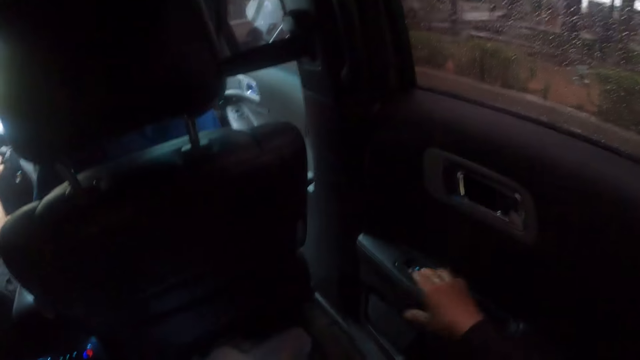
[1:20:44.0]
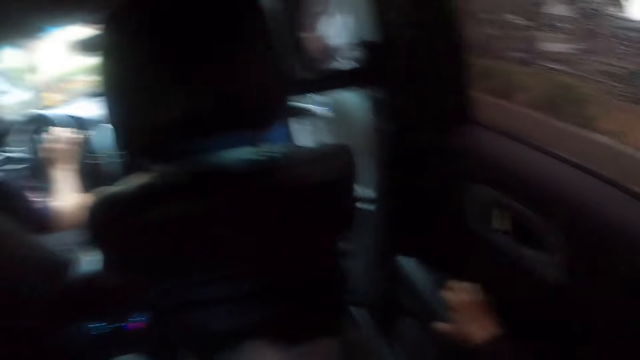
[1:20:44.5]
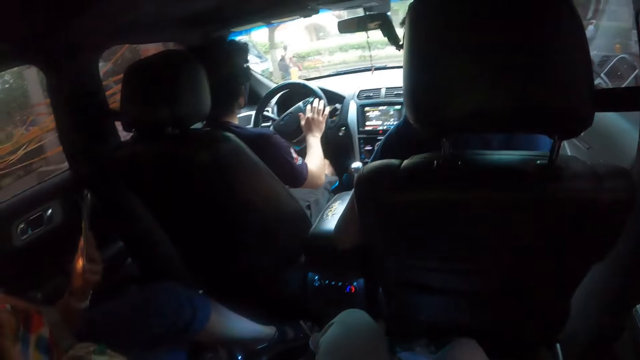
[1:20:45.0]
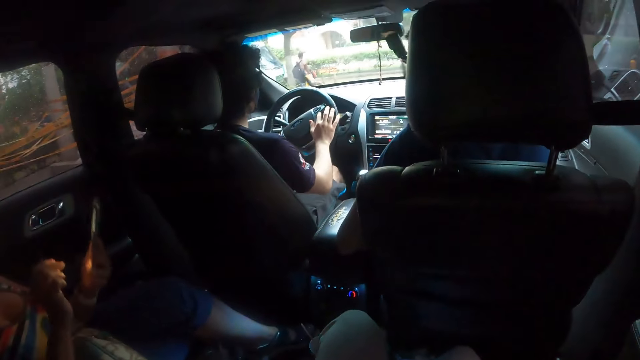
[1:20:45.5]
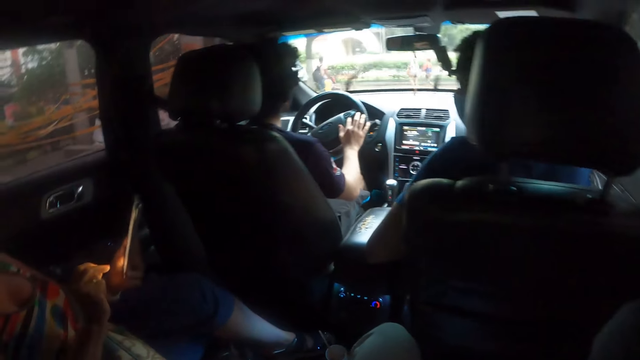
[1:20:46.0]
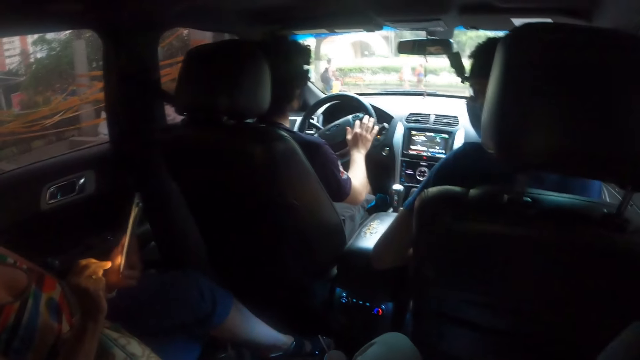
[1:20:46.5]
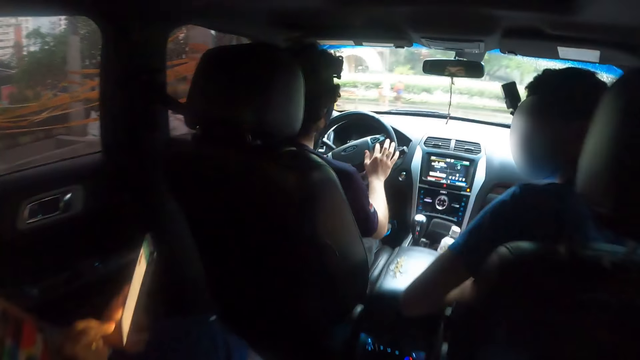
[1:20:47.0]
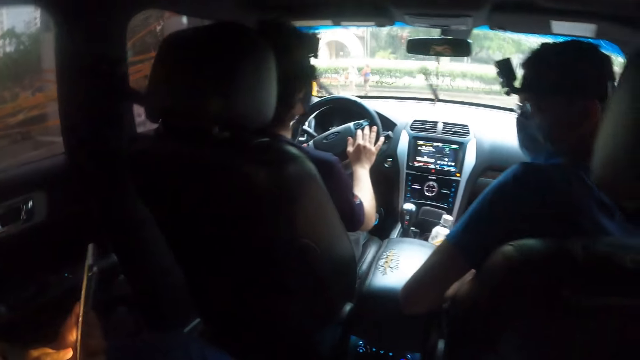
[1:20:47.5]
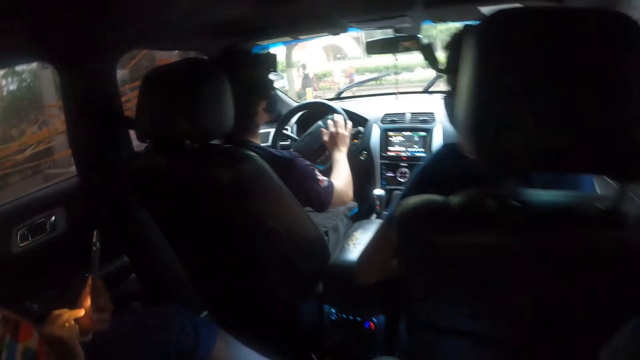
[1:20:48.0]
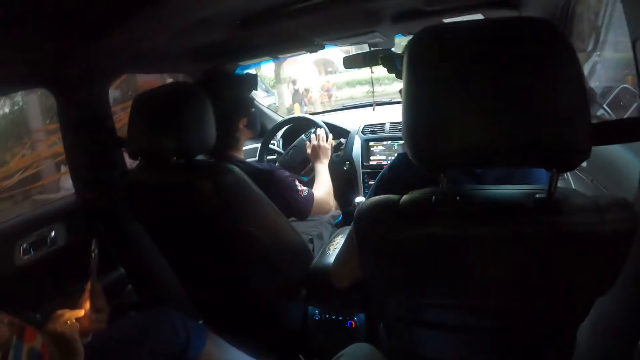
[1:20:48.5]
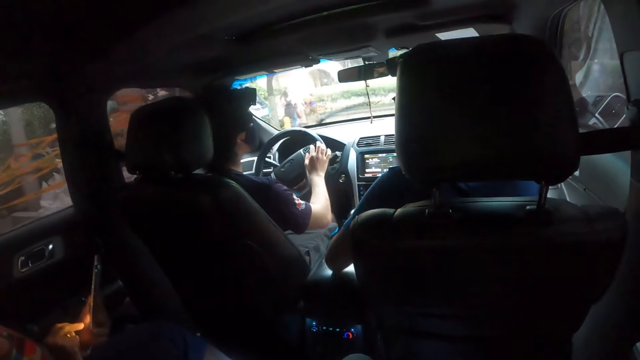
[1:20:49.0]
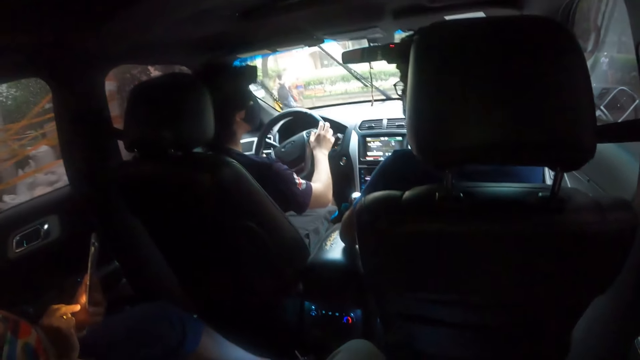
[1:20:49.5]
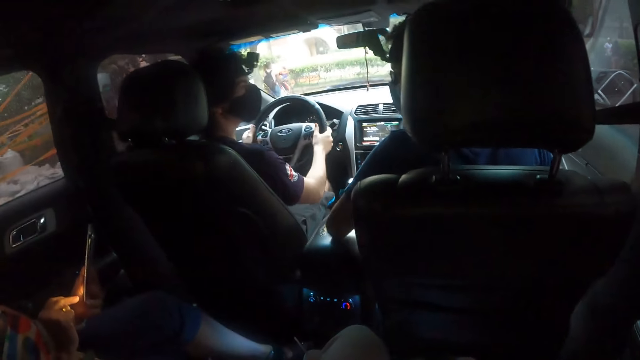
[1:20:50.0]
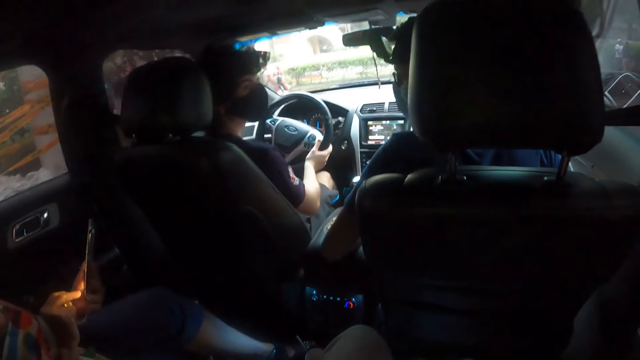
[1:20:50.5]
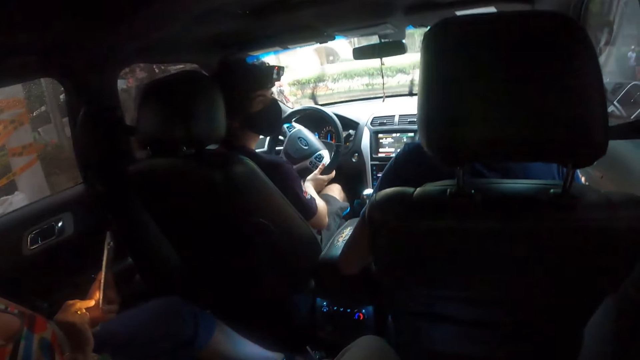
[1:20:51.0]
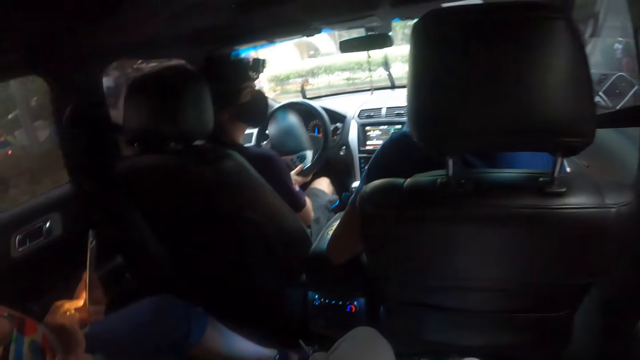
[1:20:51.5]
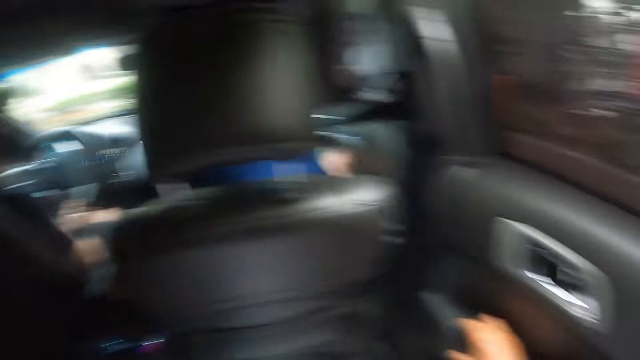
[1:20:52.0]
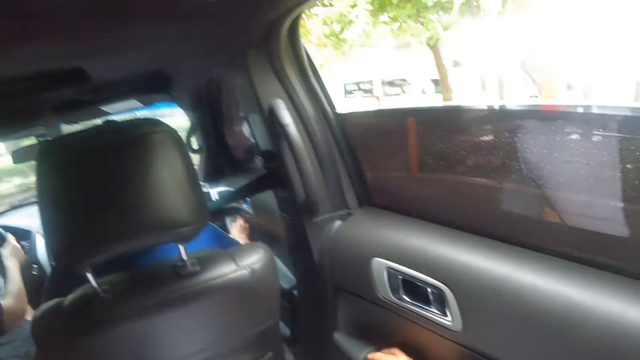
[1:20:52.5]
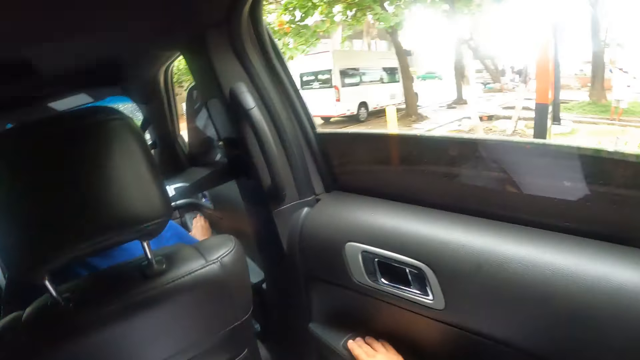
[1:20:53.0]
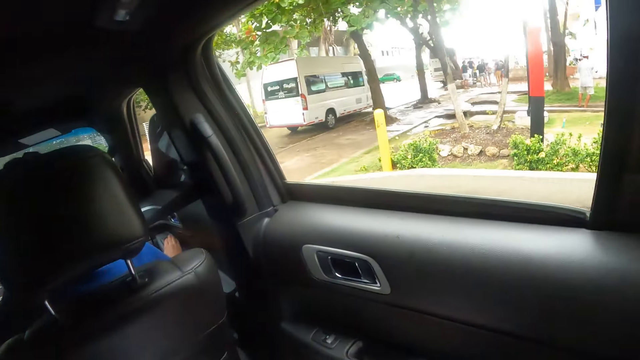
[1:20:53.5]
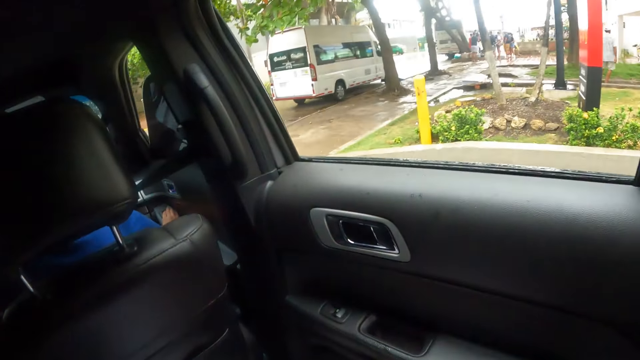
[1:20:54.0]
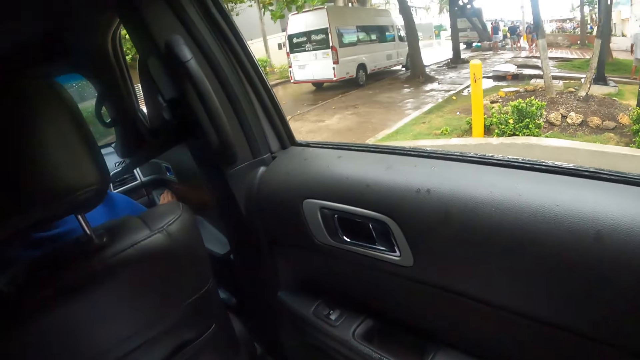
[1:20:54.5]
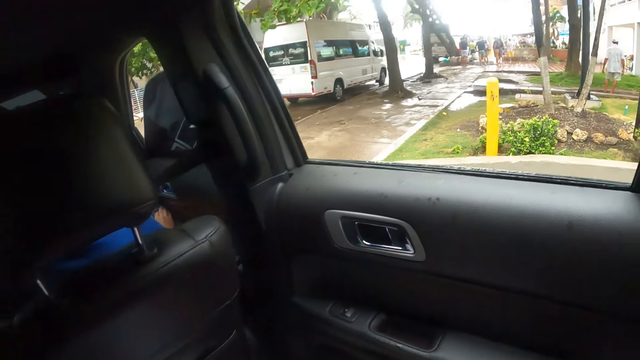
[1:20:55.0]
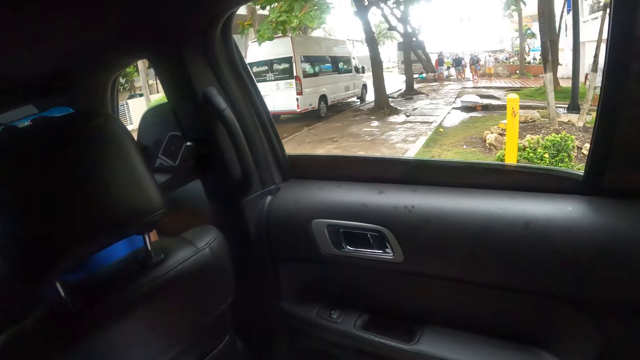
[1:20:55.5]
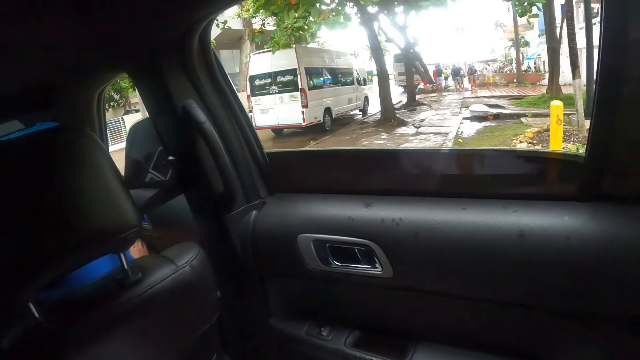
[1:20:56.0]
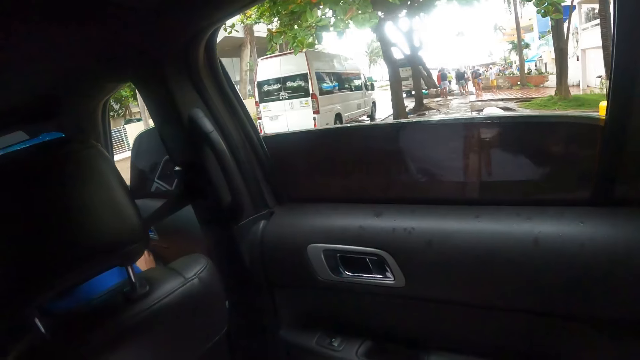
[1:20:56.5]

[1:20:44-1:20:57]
The camera wearer looks at the door. They put the hand beside the door. A woman scrolls the phone. A man drives the car. The camera wearer looks at the car window.

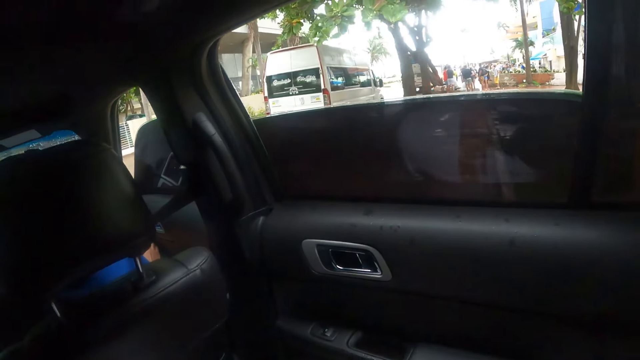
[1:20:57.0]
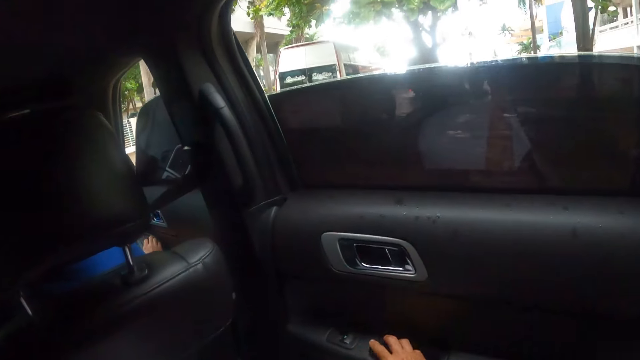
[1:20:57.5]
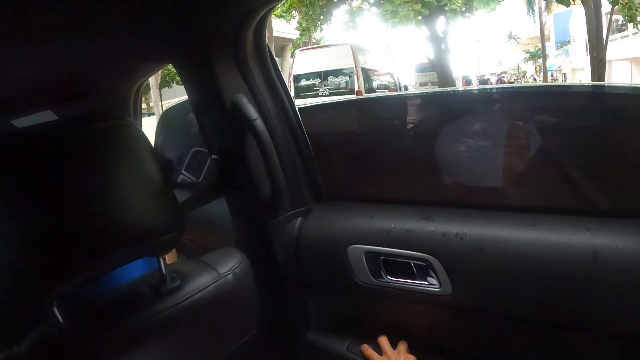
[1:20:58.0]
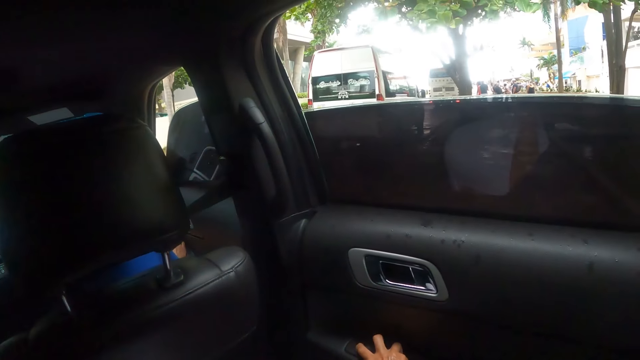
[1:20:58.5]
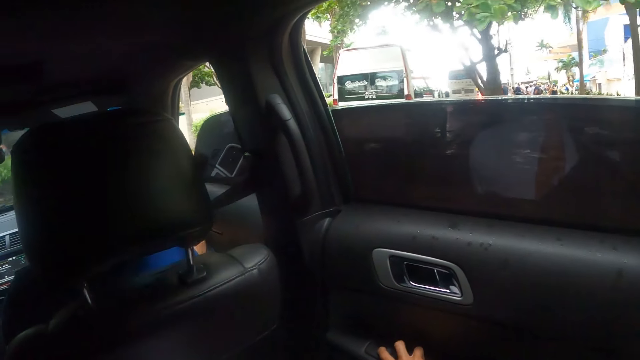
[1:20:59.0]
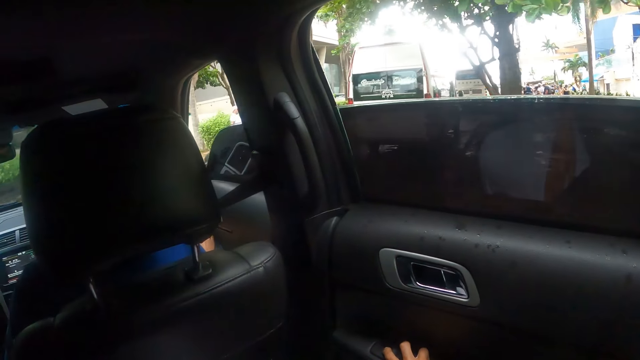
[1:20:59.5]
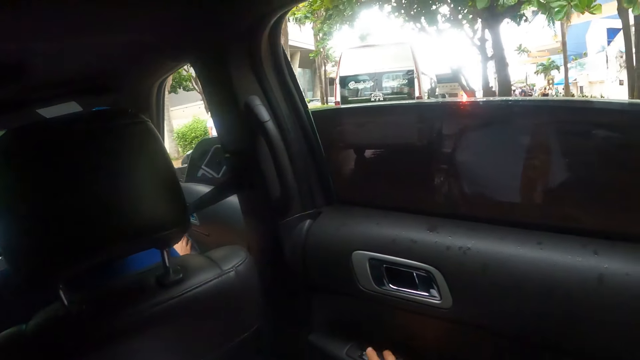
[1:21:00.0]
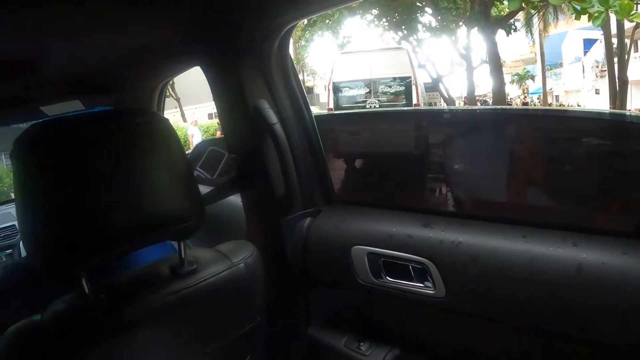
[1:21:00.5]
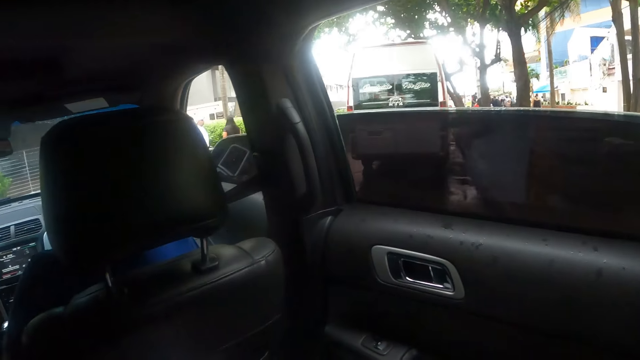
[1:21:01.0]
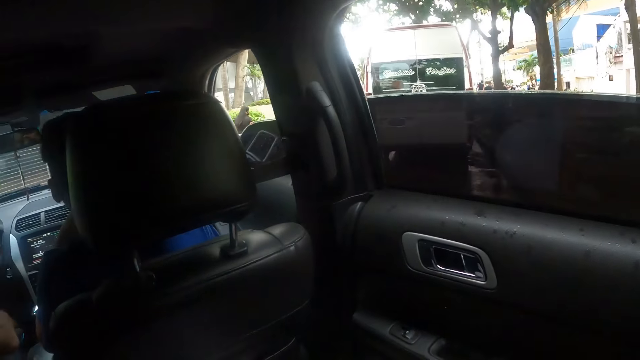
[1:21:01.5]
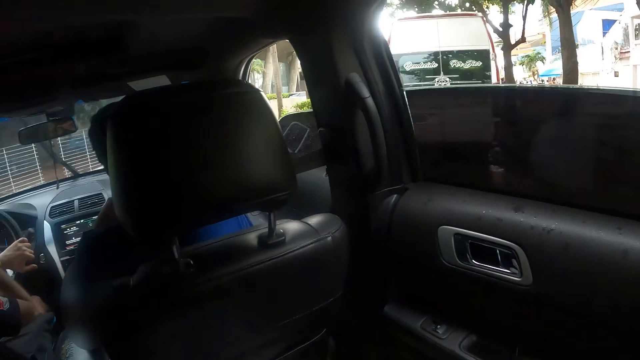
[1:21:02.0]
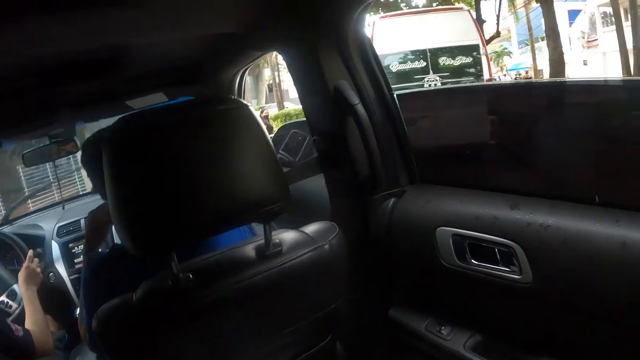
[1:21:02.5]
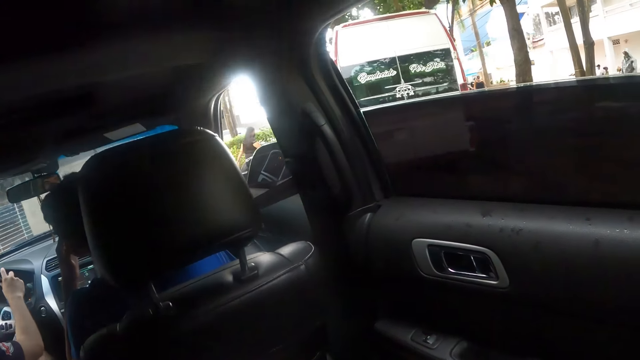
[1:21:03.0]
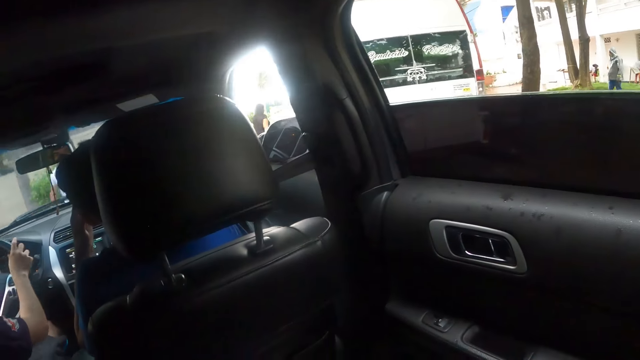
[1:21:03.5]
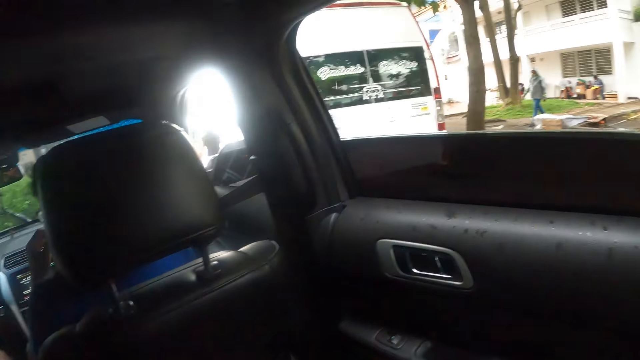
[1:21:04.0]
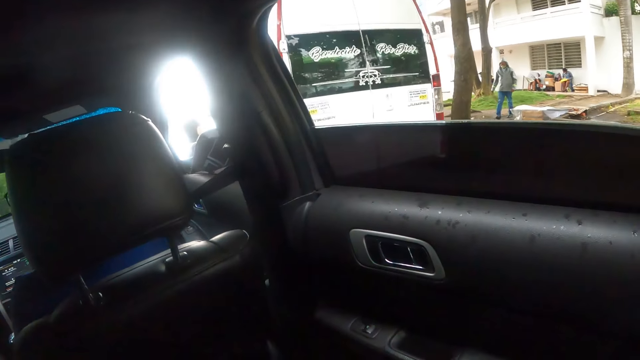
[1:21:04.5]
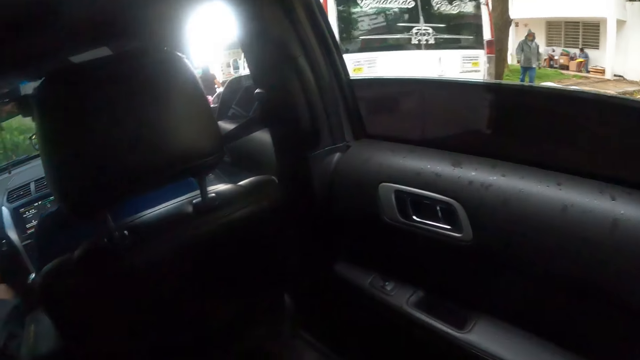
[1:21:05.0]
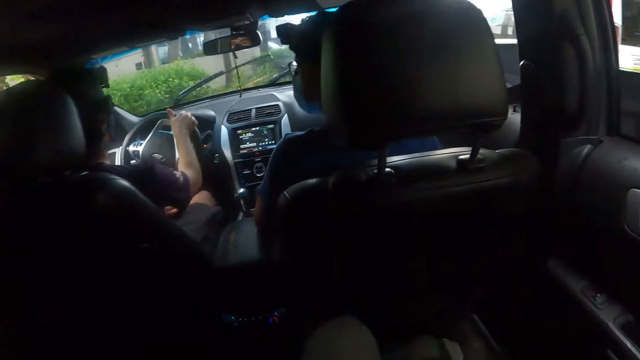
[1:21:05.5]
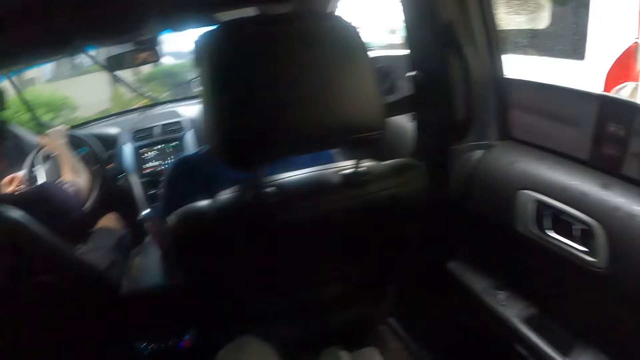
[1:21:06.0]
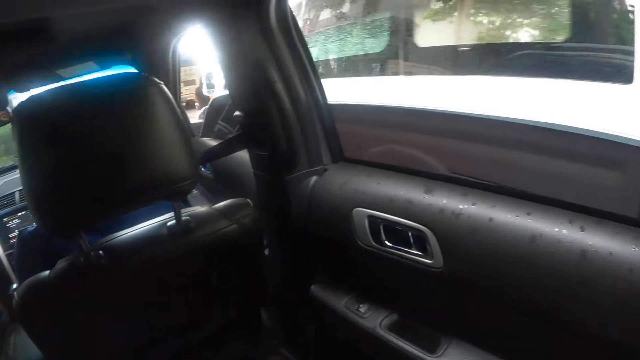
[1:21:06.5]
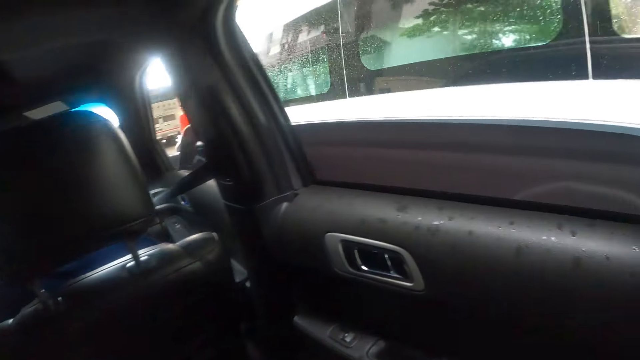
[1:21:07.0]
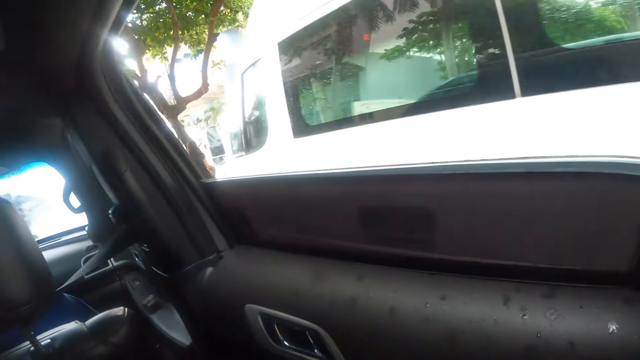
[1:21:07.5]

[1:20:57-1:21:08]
The camera wearer presses the door button. They look at the window. A man drives the car. The camera wearer looks at the window.
